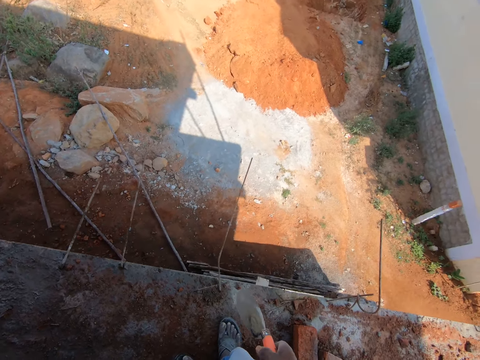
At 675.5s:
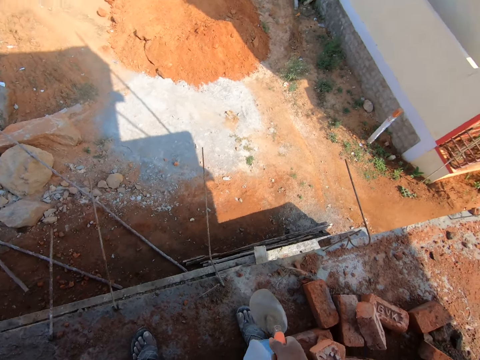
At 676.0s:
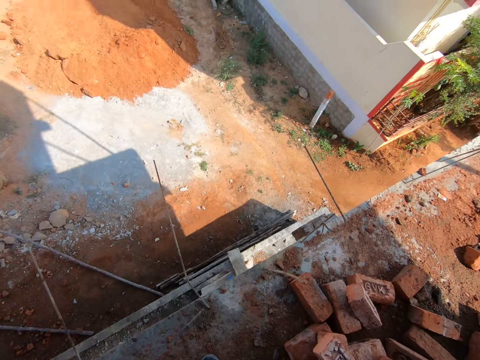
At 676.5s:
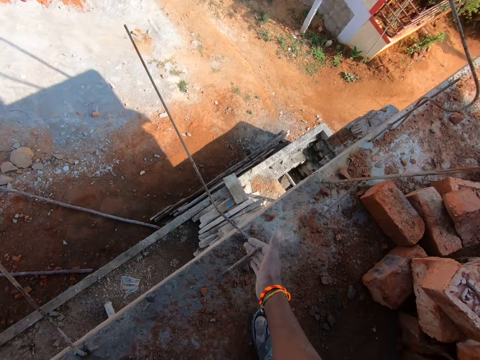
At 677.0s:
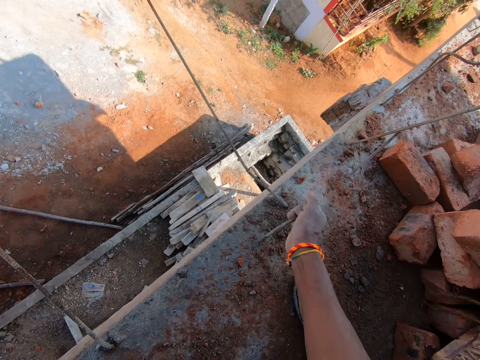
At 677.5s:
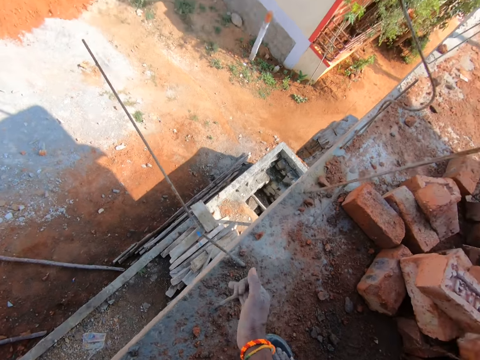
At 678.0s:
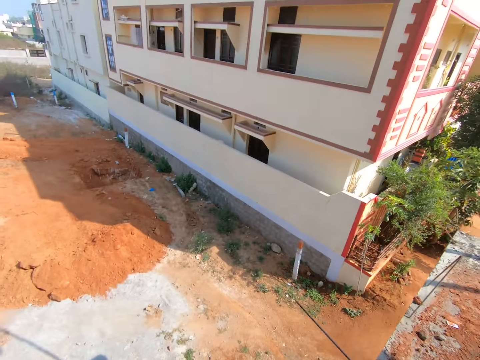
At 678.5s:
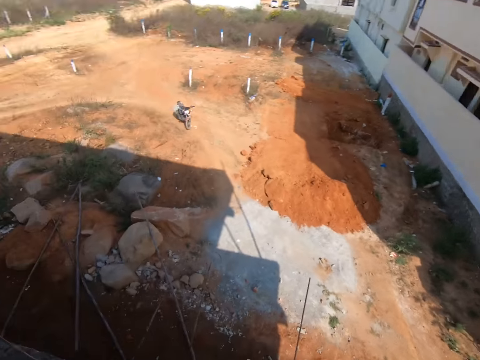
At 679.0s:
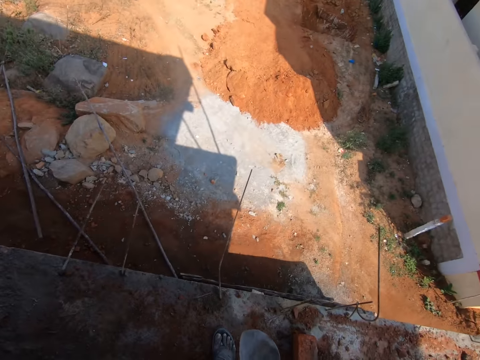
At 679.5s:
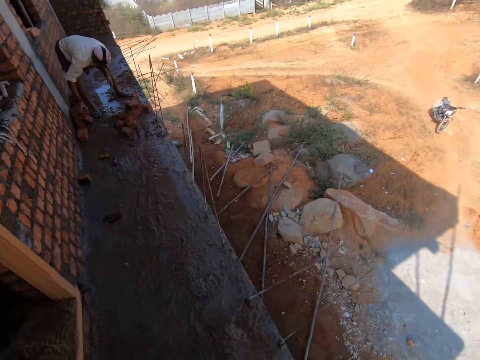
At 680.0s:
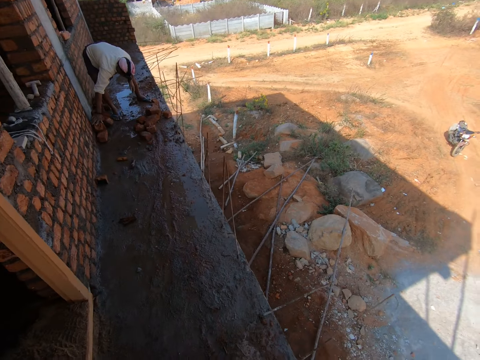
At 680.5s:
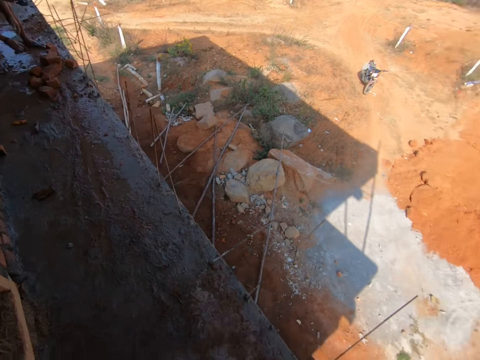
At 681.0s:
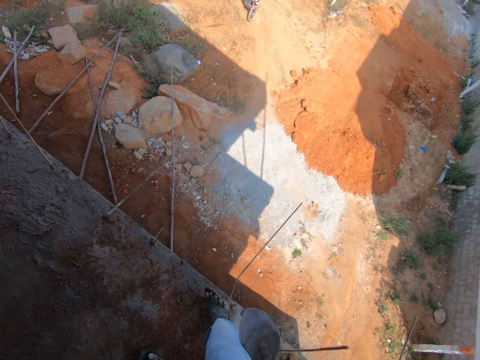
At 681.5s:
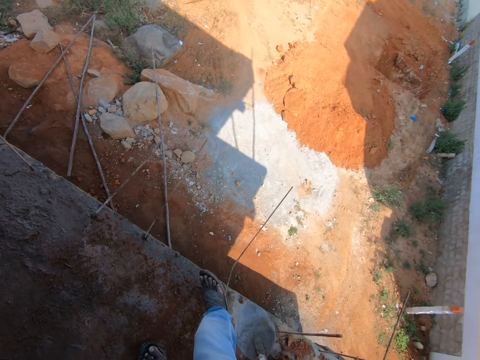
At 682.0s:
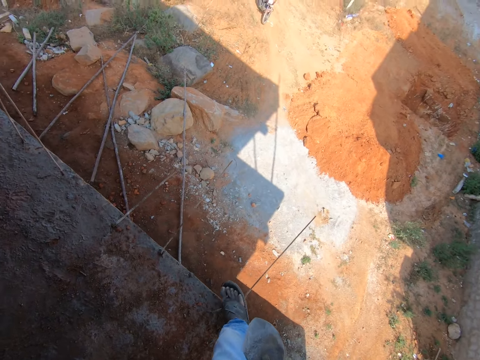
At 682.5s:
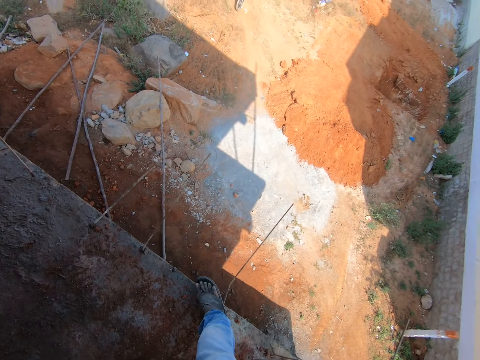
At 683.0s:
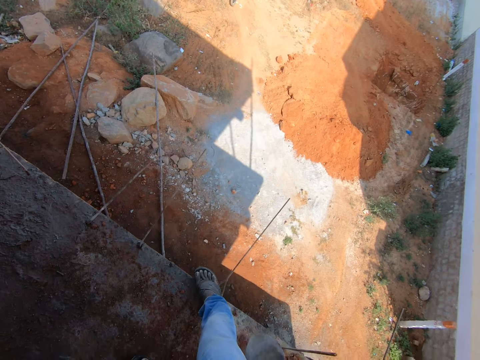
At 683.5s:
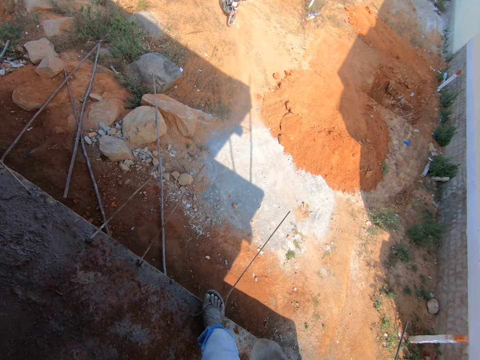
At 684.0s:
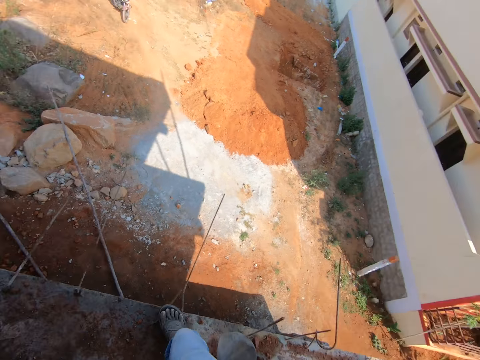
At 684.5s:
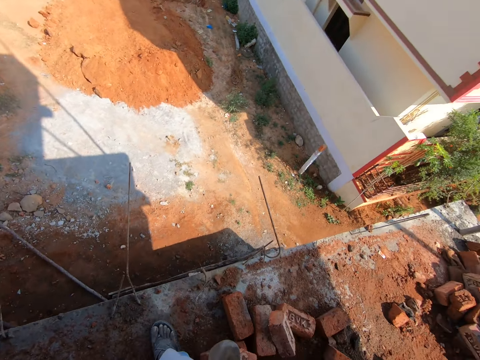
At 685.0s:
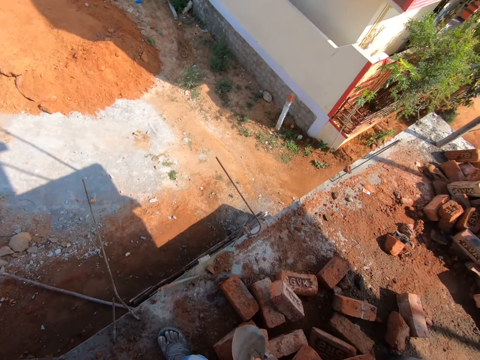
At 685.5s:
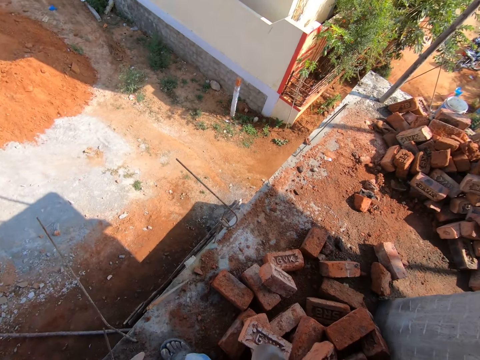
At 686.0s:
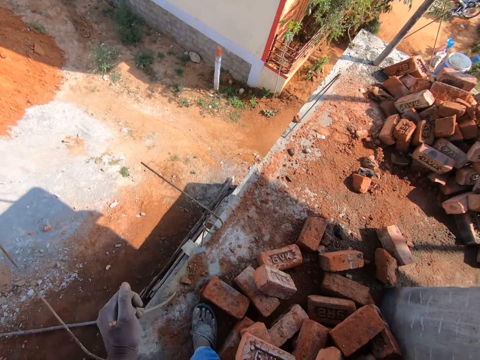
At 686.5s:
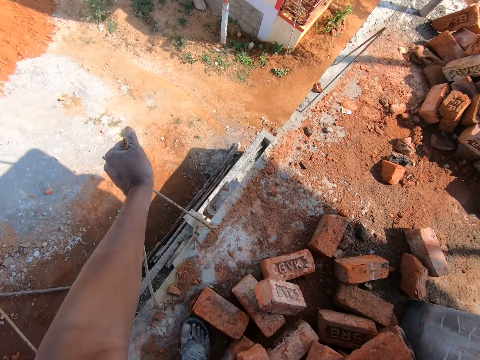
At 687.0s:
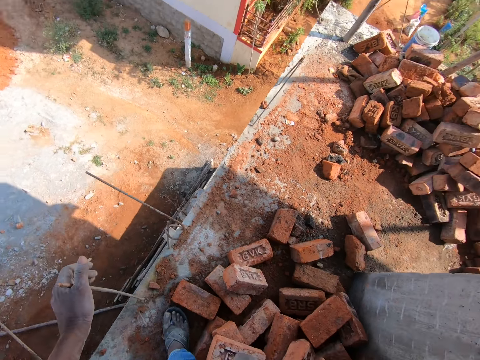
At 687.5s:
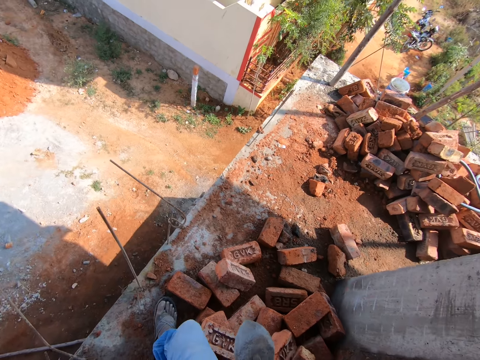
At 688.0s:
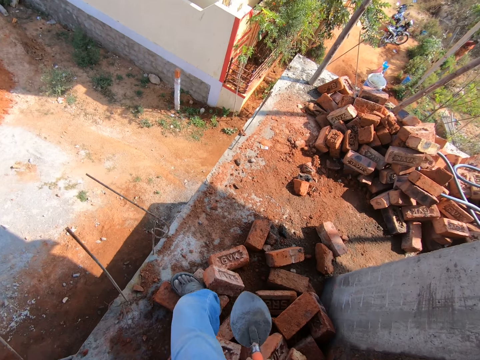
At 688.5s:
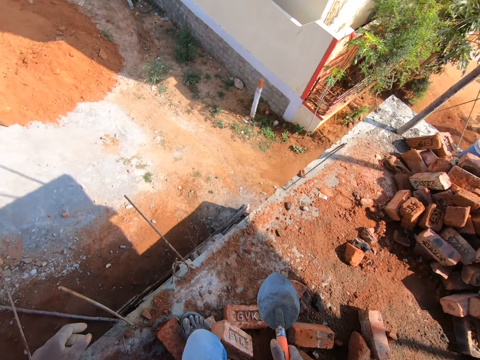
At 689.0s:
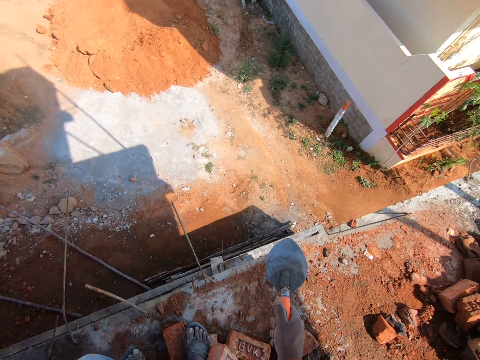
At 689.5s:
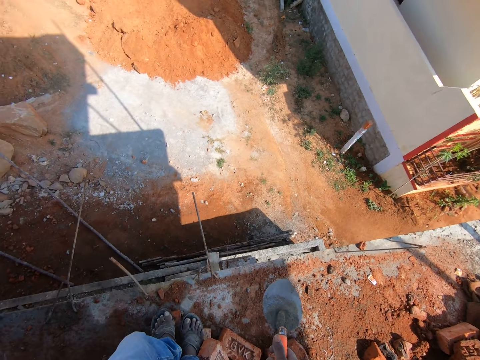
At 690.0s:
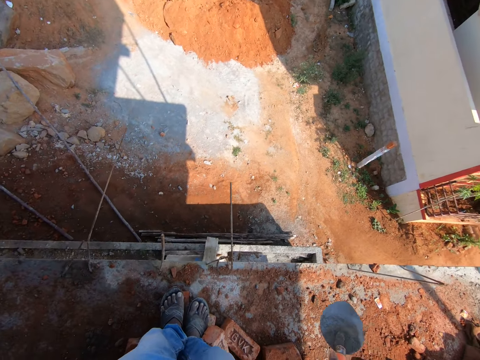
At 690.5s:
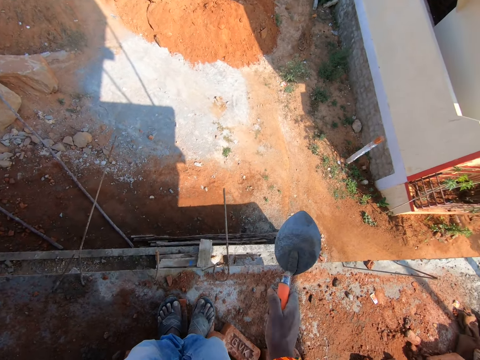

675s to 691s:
The camera wearer looks around. He pulls the metal. He looks around the construction house. A person arranges bricks. The camera wearer bends the metal with his leg. He looks around. He bends the metal with the hand. He moves around. He looks around the construction house.

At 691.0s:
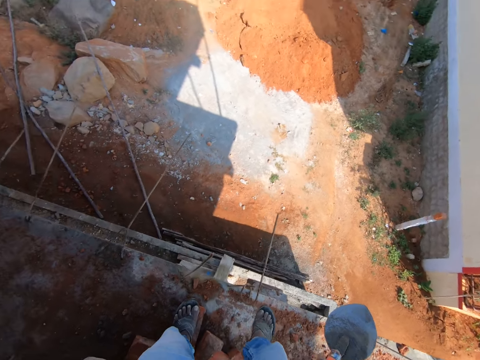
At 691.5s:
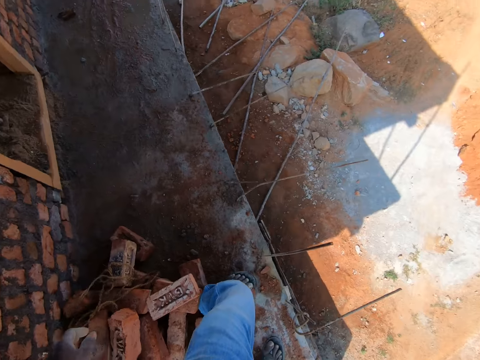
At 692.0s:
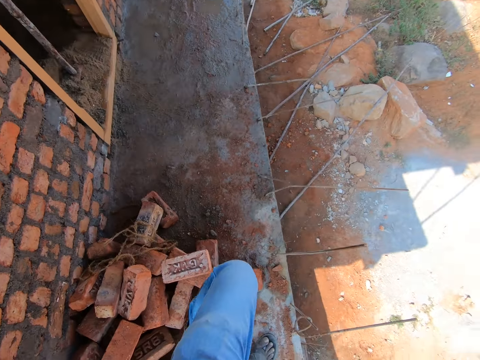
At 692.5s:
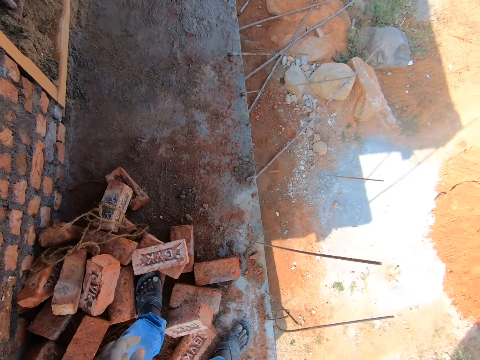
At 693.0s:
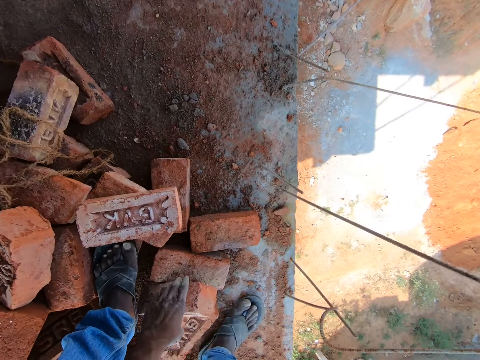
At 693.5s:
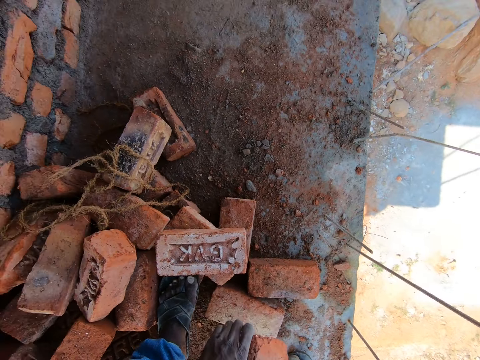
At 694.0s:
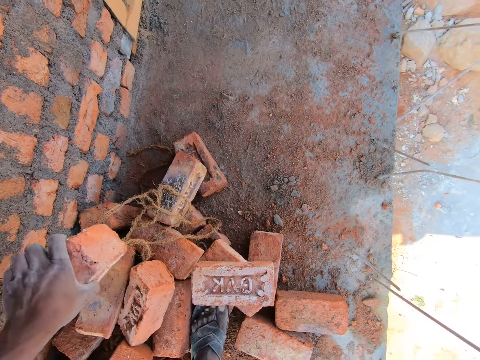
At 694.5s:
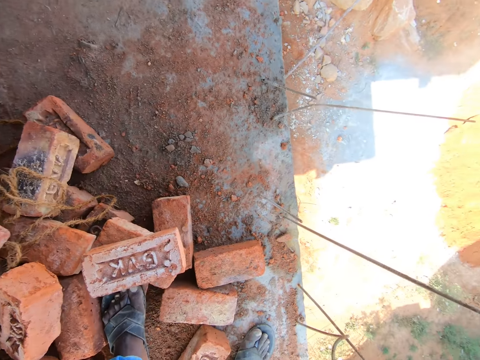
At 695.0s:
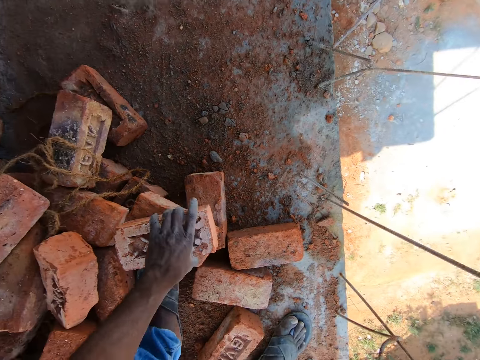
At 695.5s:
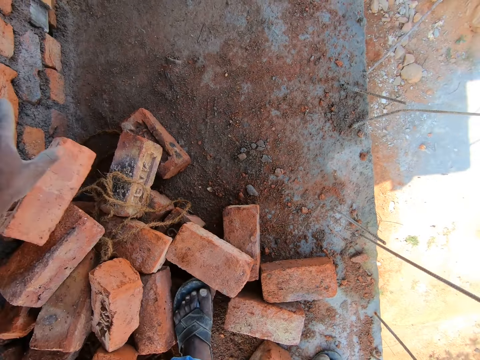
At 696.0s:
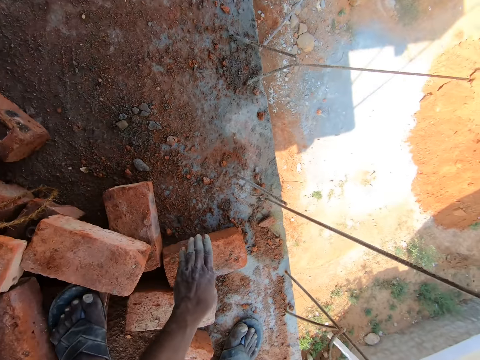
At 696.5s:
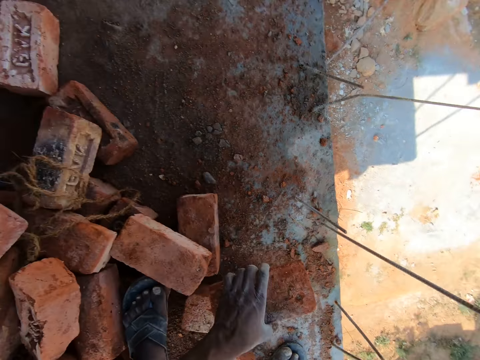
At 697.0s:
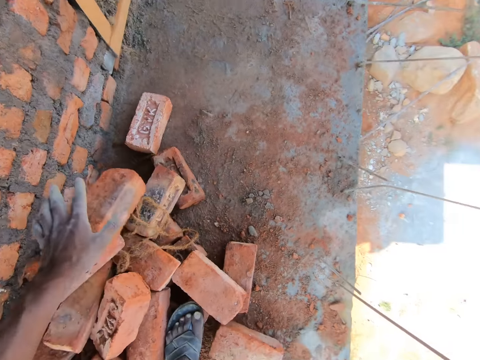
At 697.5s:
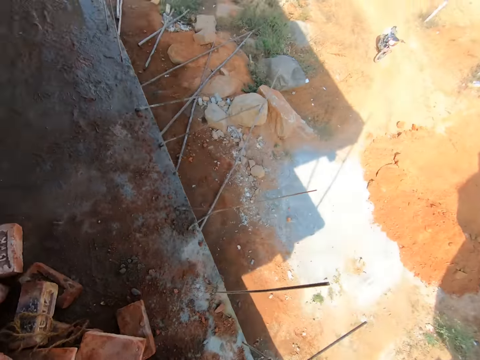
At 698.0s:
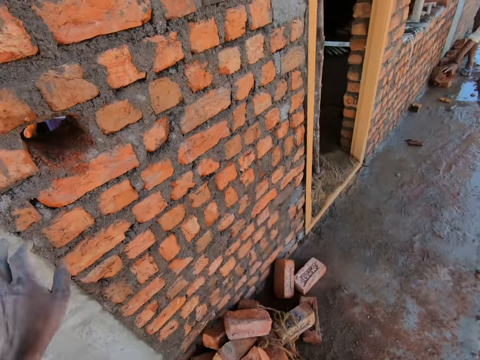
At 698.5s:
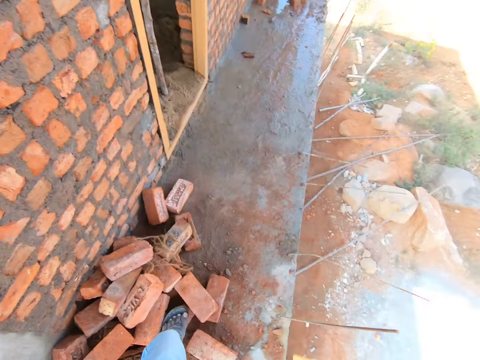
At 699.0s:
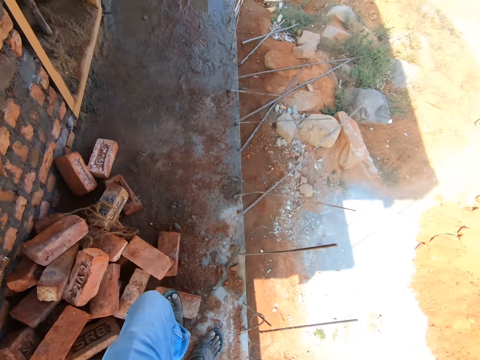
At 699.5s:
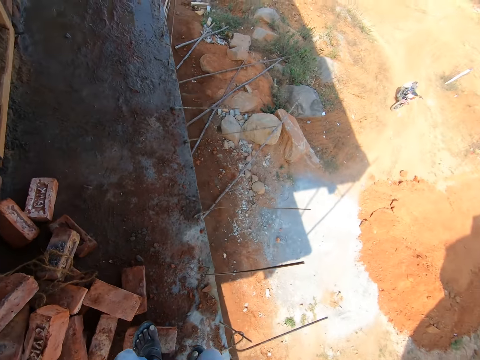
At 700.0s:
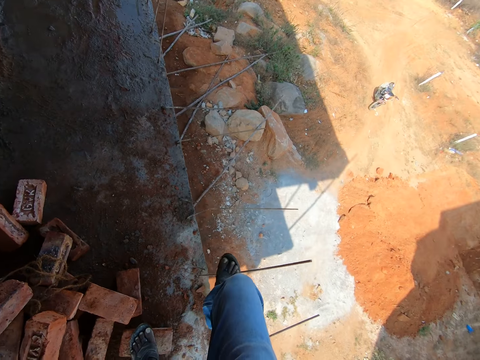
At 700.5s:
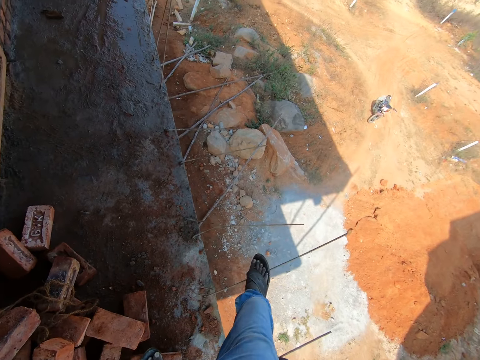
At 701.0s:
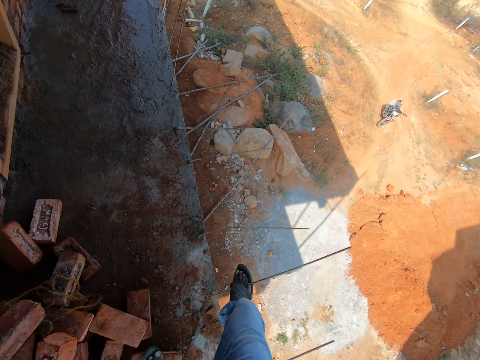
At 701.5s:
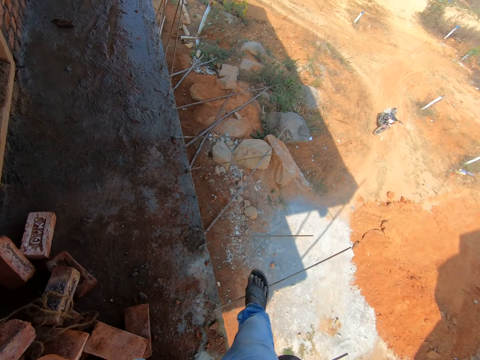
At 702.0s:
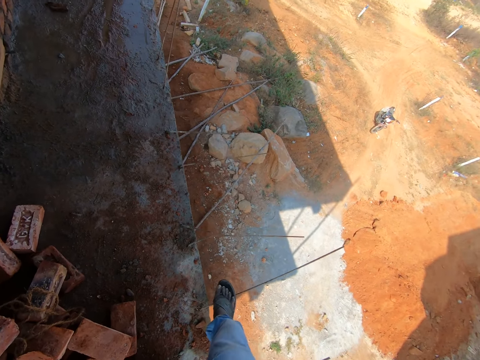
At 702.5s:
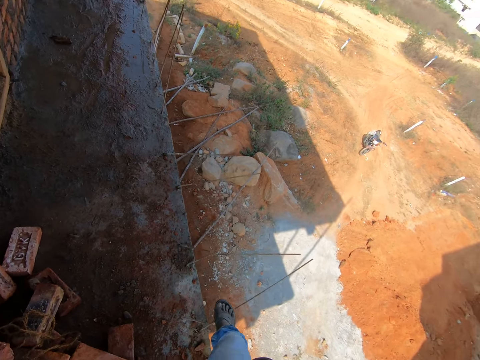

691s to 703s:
The camera wearer moves bricks. He picks up a brick and puts the brick down. He picks up the brick and puts the brick down. He picks up the brick and drops the brick down. He looks around. He bends the metal with his leg.
